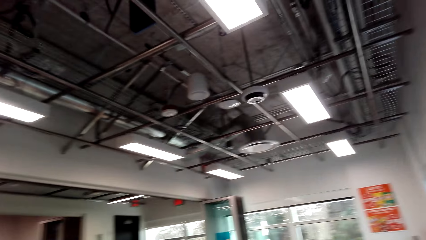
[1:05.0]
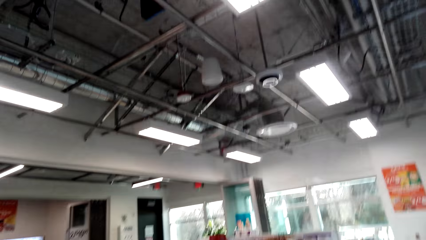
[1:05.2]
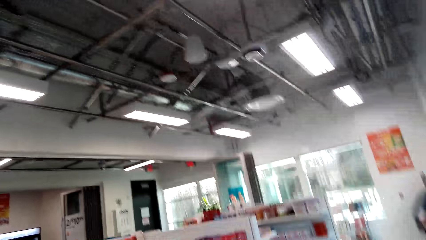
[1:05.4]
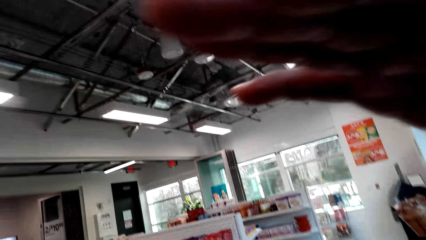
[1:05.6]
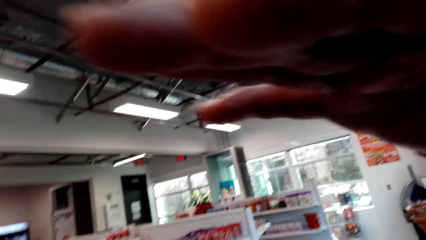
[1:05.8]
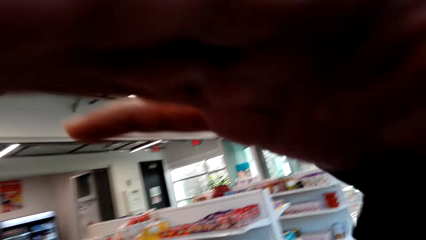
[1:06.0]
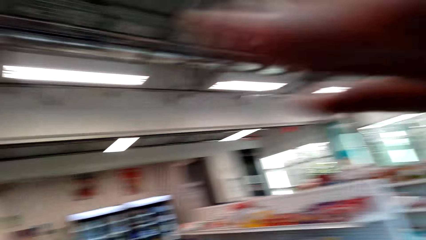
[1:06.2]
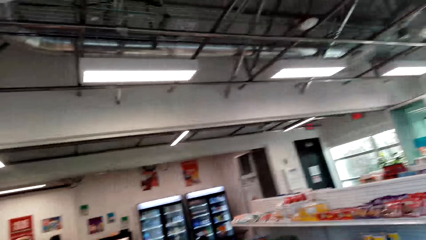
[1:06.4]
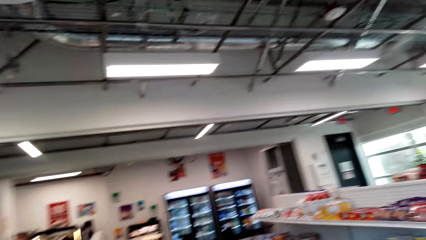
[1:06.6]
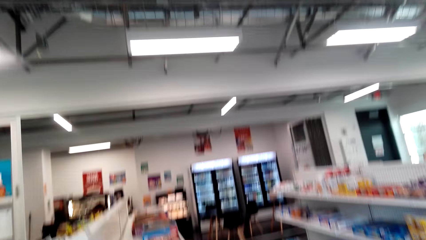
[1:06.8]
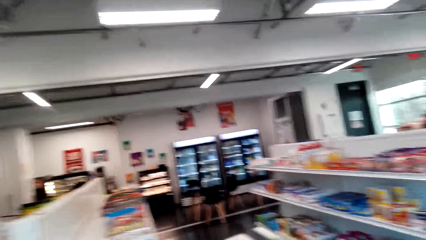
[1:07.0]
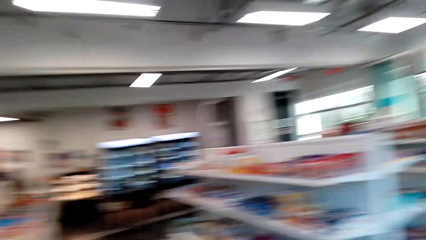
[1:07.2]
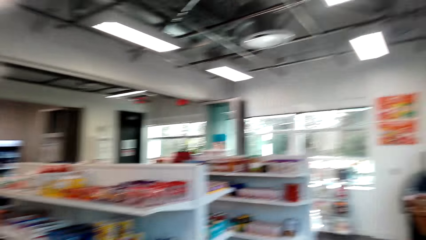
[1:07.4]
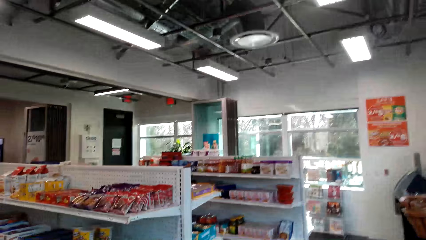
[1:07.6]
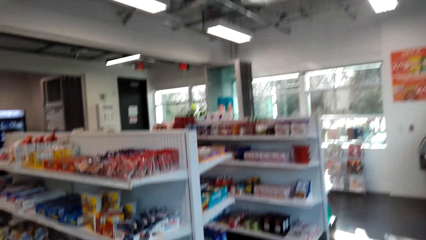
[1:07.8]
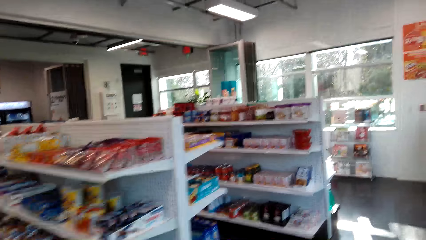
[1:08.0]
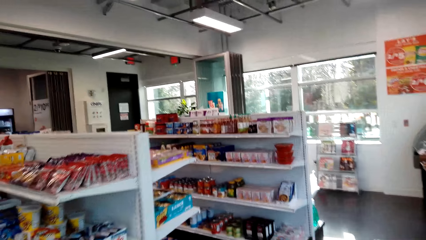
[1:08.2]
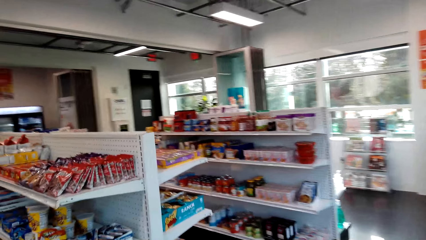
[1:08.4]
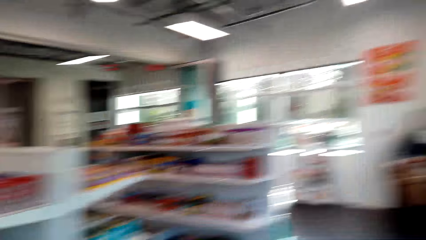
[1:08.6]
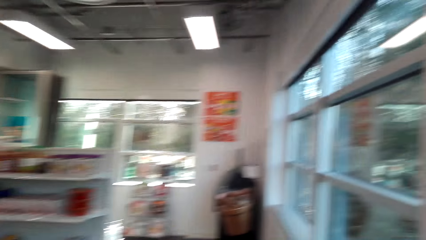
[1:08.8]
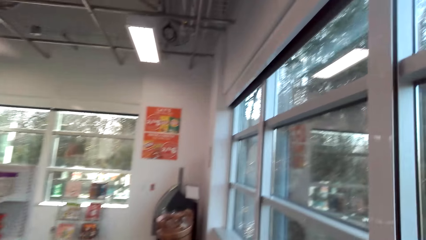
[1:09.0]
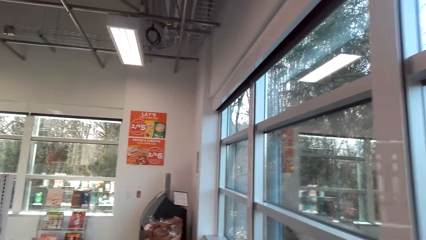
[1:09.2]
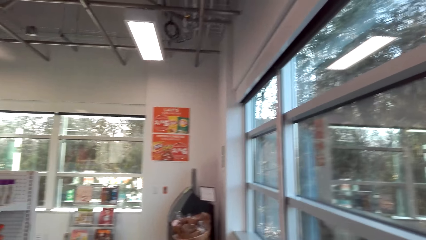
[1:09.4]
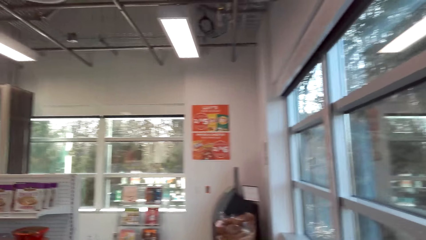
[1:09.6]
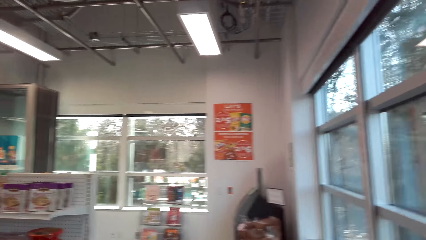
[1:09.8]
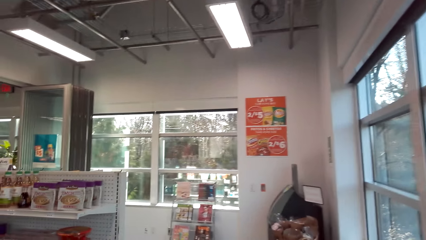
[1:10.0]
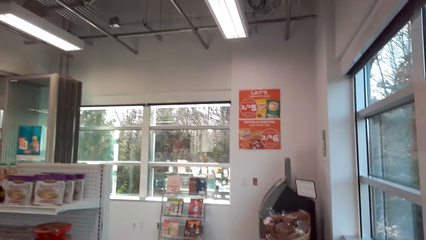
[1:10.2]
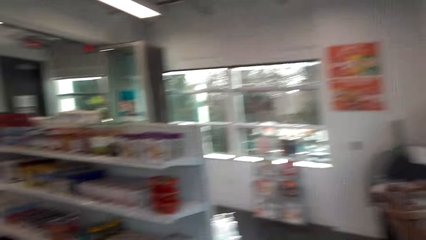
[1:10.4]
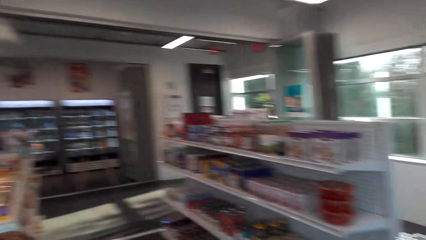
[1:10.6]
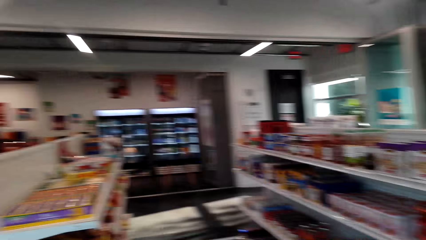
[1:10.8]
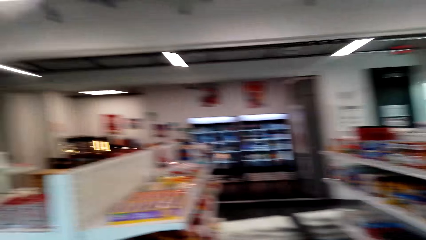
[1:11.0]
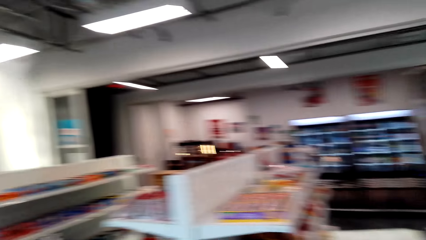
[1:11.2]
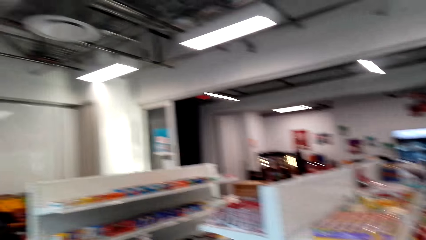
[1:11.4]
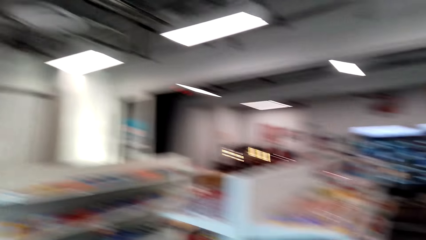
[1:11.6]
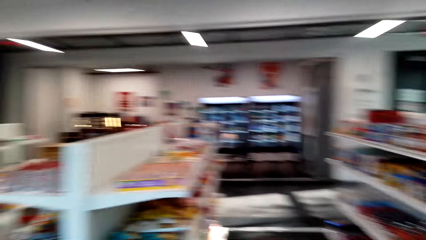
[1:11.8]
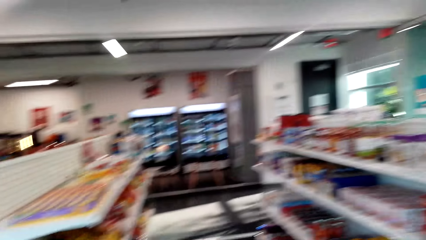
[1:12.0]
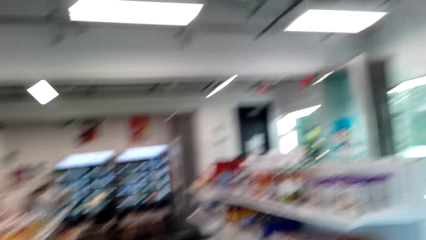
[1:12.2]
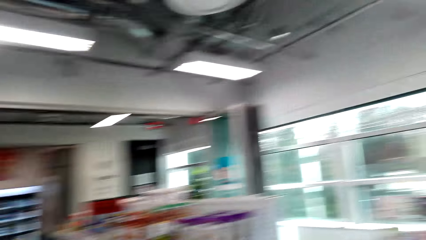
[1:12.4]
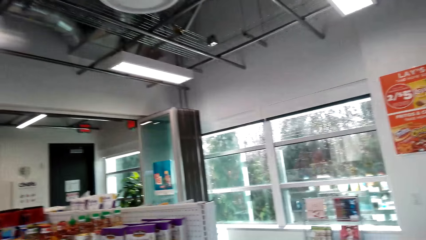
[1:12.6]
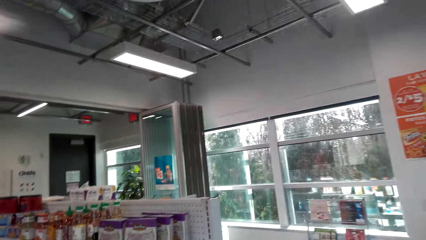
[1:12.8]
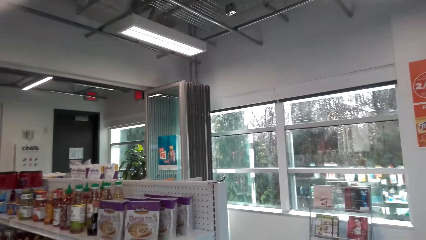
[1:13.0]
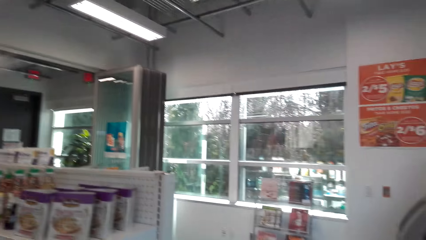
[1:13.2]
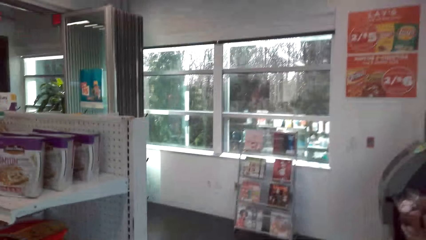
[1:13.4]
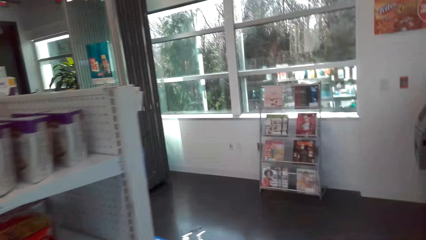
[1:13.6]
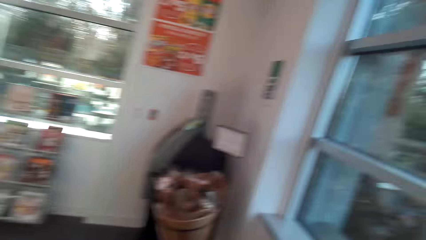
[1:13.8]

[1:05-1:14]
The camera wearer touches the face. They walk in the supermarket.

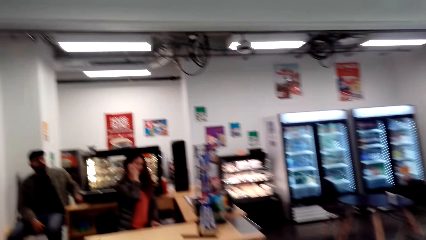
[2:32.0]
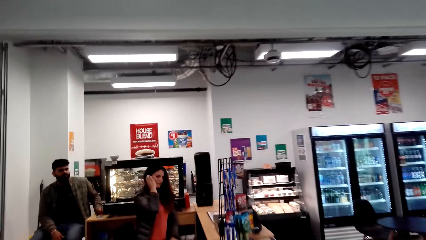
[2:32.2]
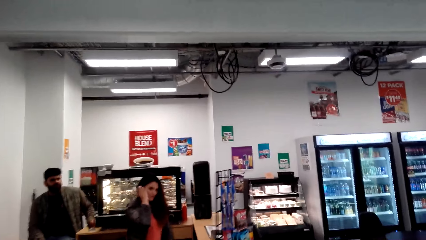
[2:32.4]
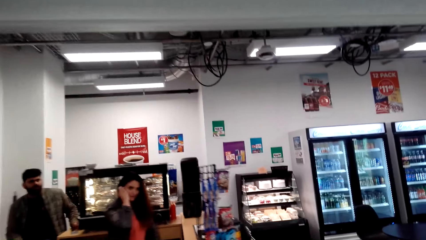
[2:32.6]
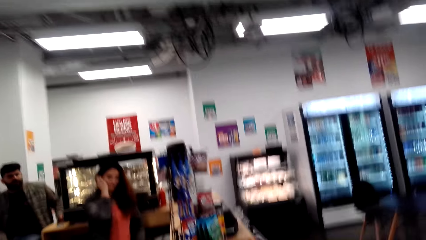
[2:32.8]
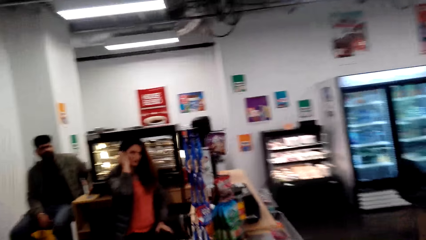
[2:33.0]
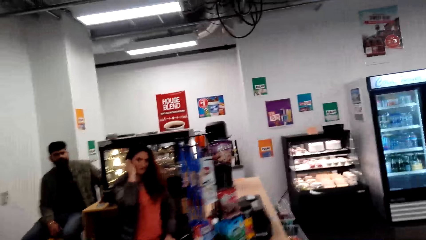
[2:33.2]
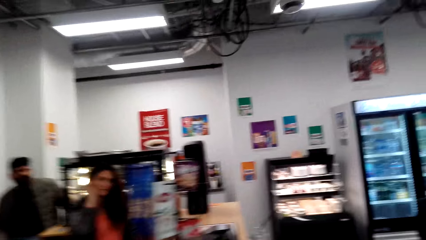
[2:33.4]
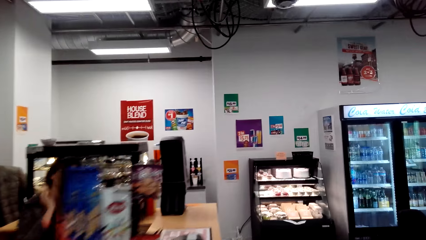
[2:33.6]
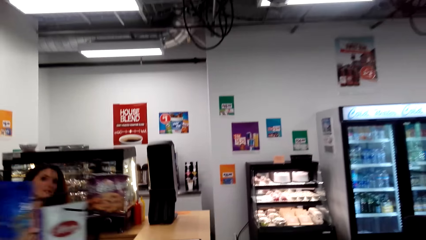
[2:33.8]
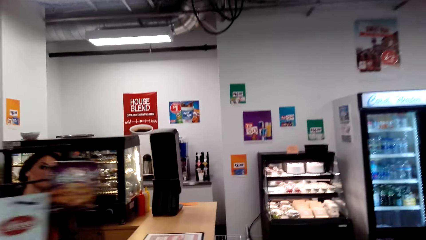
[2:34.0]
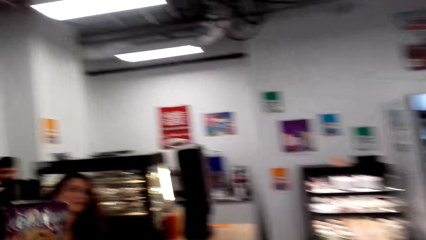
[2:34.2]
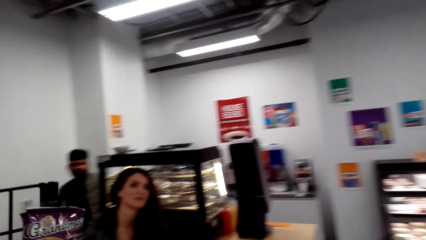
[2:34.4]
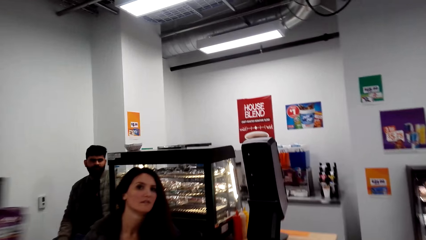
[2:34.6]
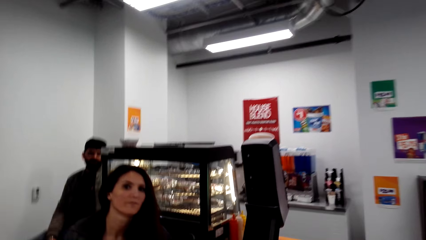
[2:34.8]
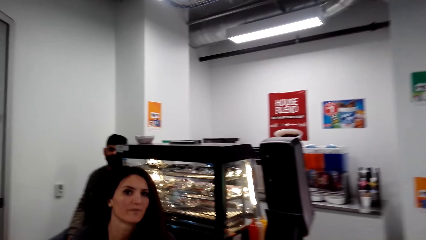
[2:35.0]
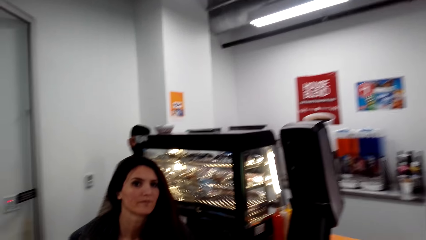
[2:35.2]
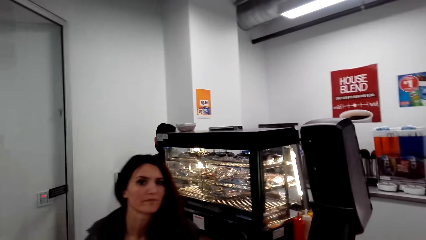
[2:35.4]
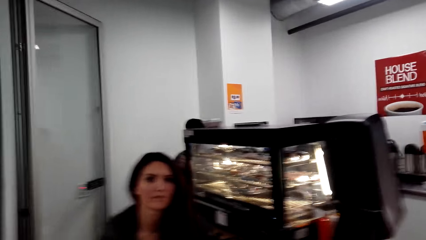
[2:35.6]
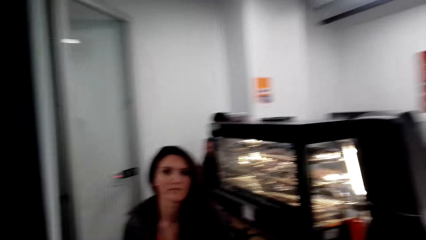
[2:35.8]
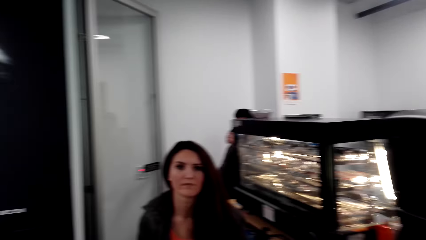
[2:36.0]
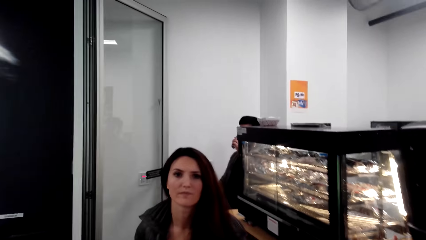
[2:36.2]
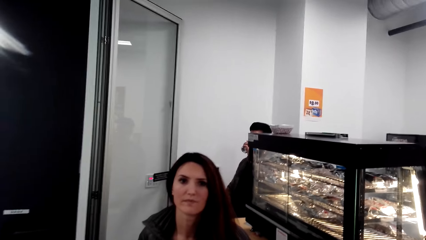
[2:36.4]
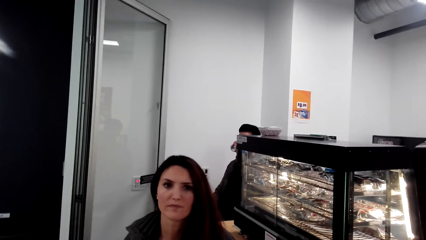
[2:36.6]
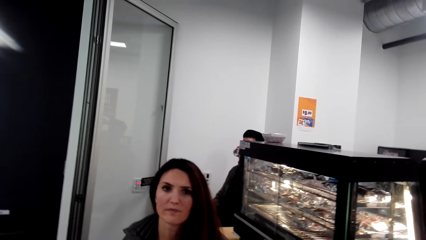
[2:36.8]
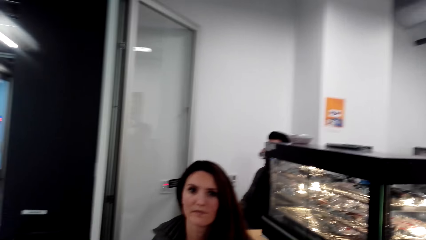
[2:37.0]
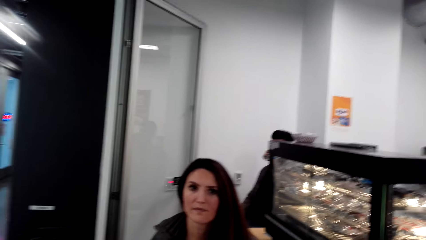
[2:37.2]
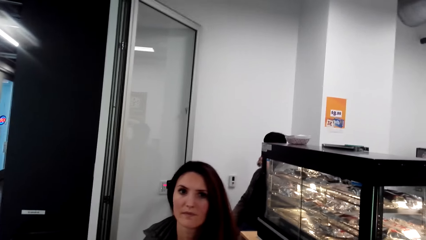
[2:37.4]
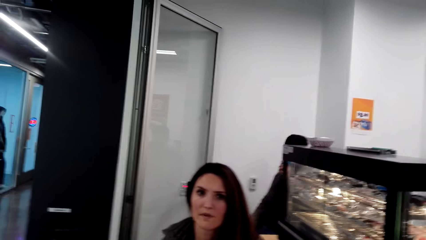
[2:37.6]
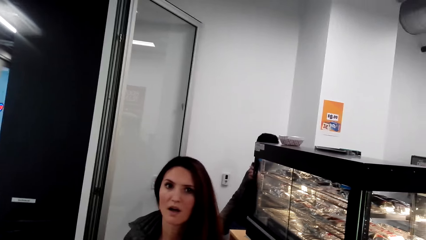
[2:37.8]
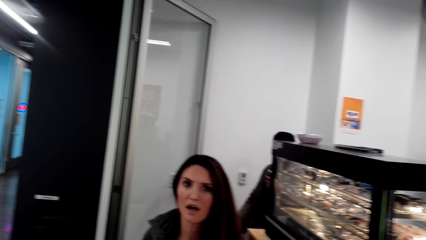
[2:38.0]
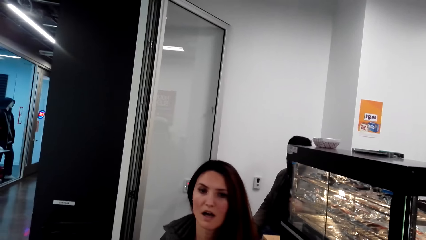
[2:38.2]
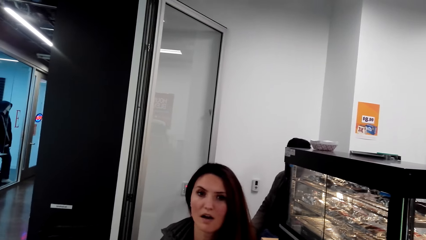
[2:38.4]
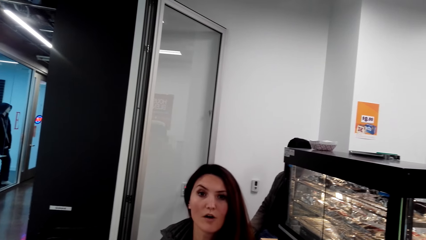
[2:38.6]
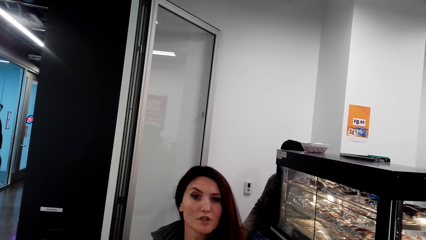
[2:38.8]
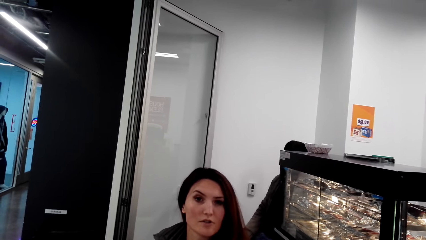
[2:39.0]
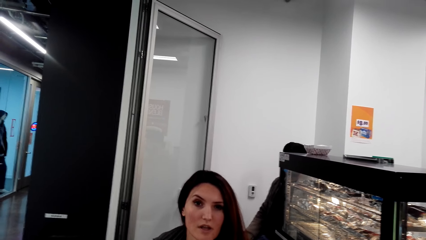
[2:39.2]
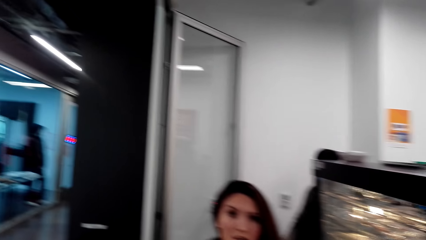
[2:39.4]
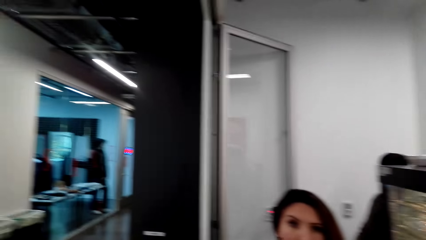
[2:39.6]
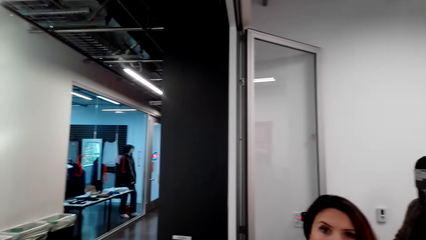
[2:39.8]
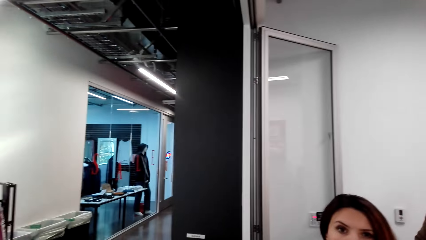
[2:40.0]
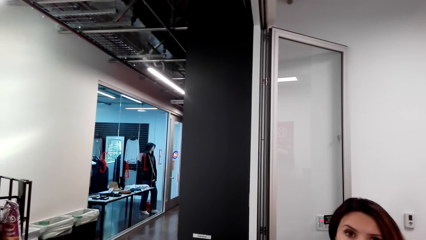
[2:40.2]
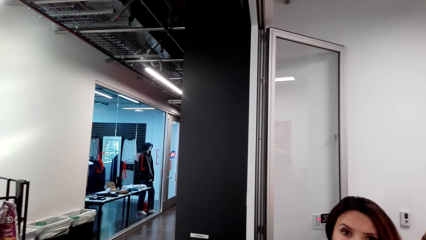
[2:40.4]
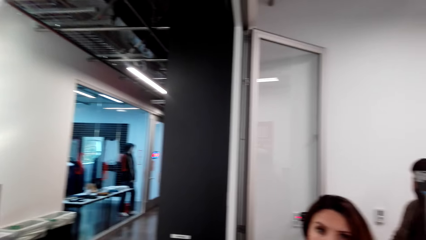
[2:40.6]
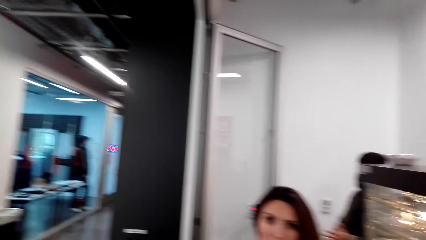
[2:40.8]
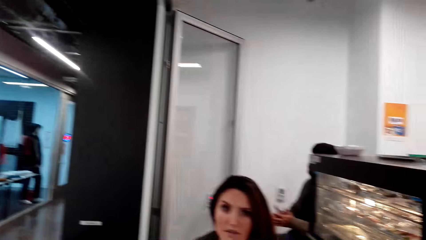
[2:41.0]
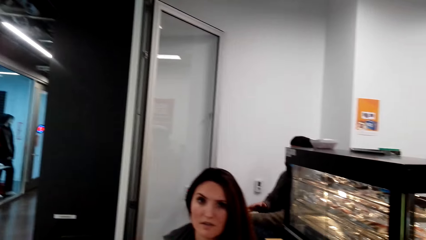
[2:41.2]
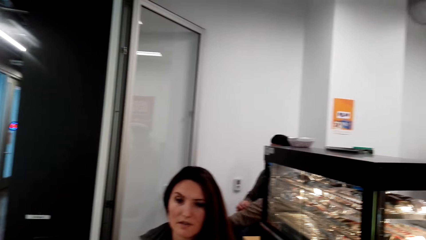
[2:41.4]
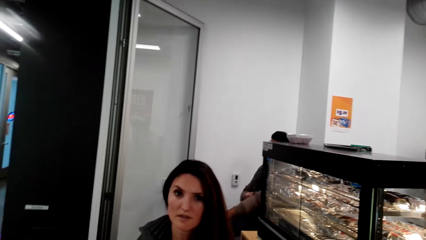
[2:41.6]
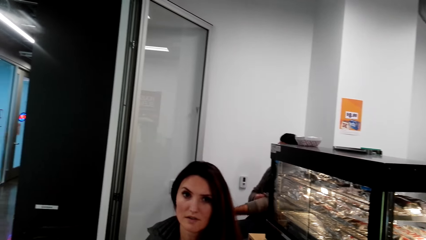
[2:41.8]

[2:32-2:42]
The camera wearer walks towards the counter. They stand beside the counter. A person talks to the camera wearer. The camera wearer talks to the person.
